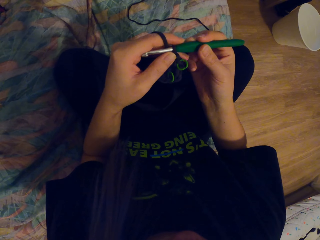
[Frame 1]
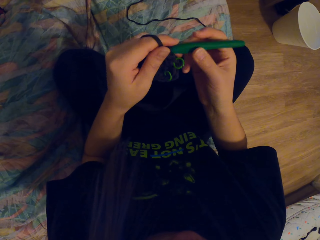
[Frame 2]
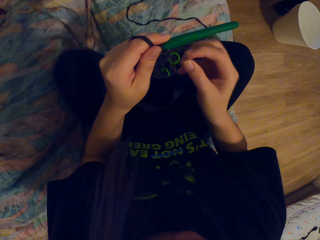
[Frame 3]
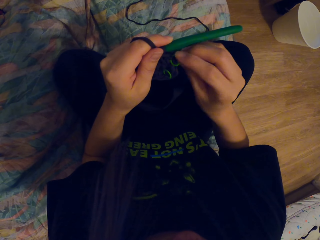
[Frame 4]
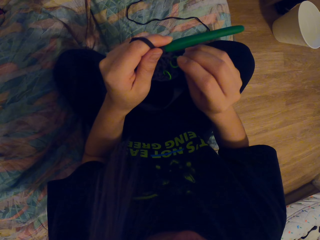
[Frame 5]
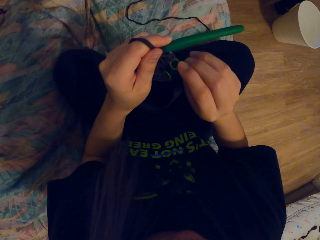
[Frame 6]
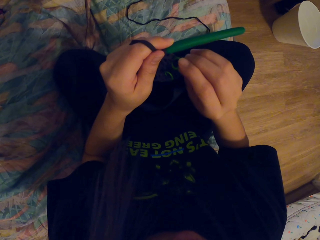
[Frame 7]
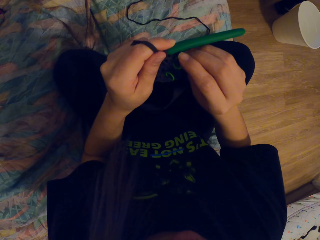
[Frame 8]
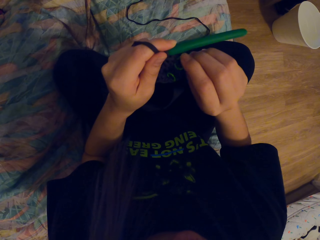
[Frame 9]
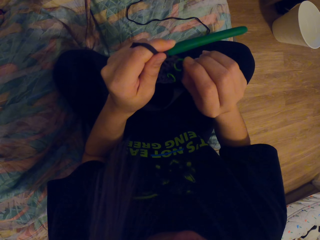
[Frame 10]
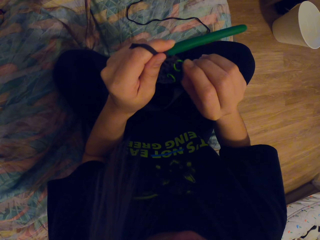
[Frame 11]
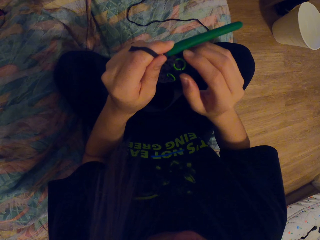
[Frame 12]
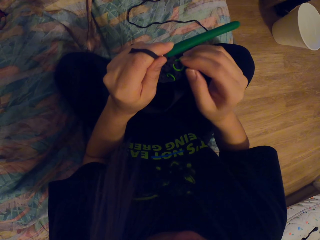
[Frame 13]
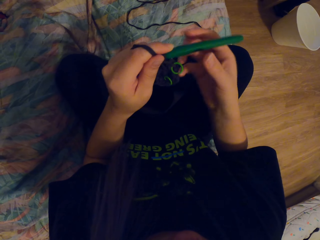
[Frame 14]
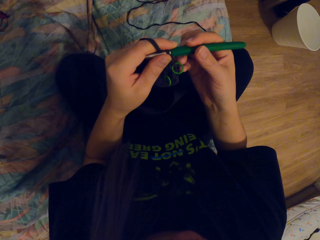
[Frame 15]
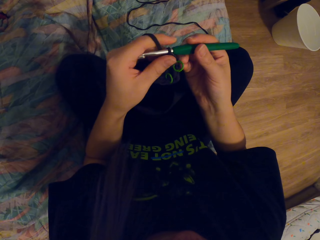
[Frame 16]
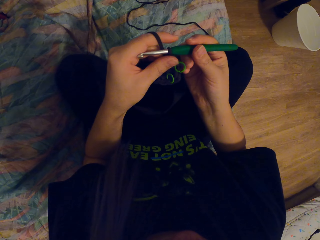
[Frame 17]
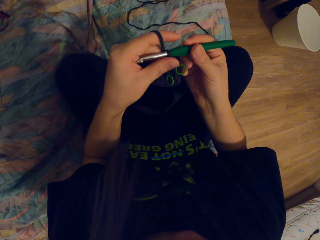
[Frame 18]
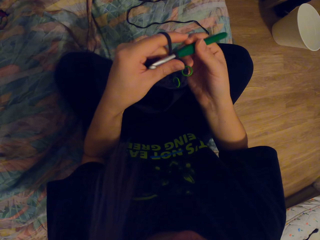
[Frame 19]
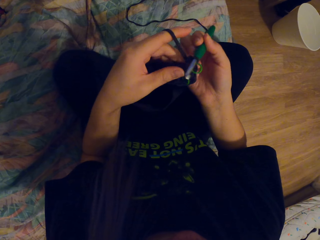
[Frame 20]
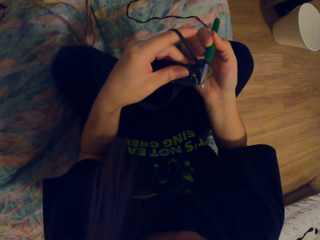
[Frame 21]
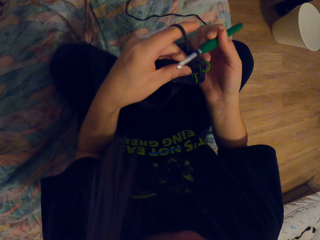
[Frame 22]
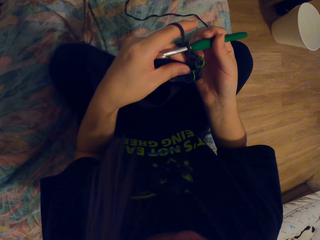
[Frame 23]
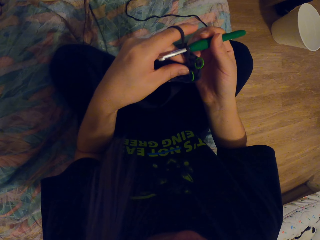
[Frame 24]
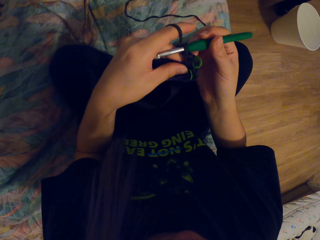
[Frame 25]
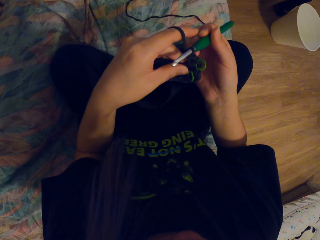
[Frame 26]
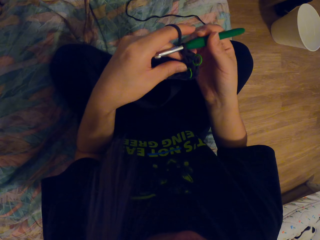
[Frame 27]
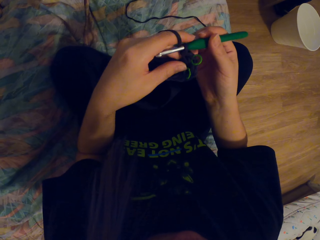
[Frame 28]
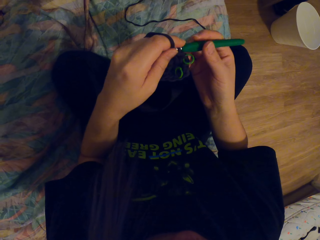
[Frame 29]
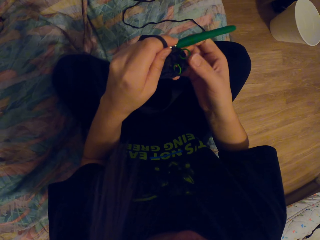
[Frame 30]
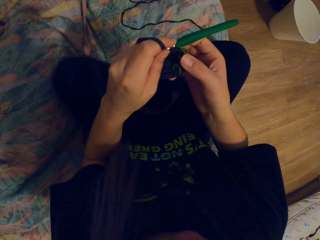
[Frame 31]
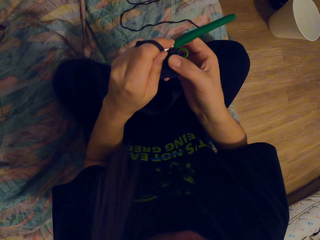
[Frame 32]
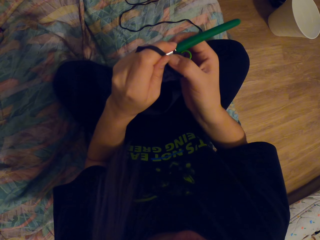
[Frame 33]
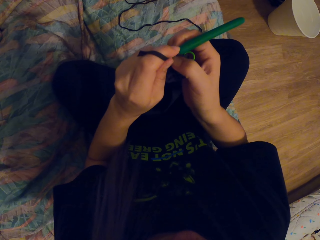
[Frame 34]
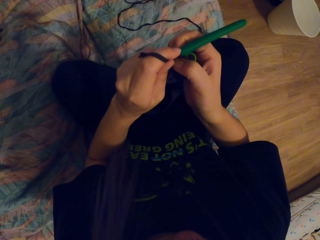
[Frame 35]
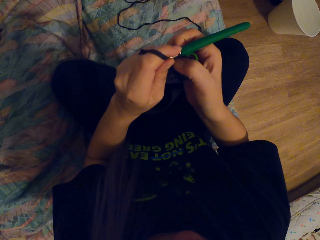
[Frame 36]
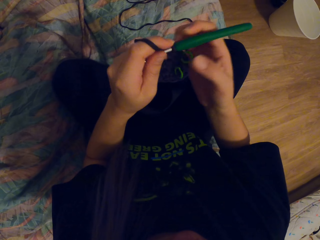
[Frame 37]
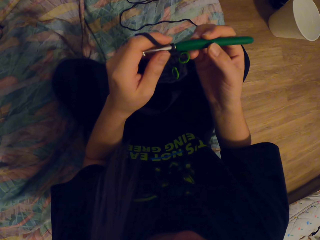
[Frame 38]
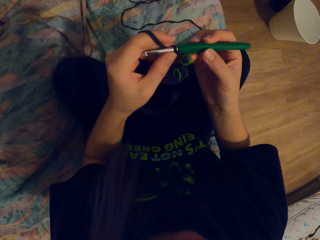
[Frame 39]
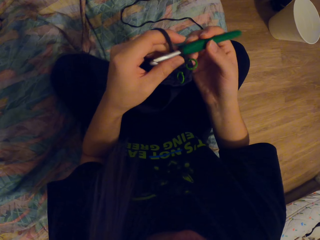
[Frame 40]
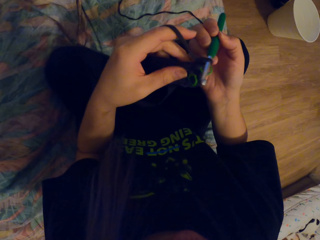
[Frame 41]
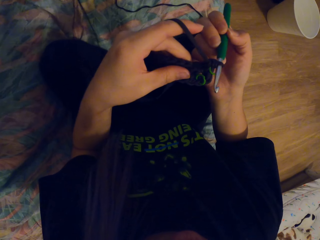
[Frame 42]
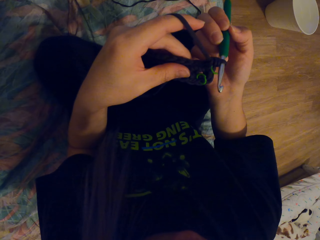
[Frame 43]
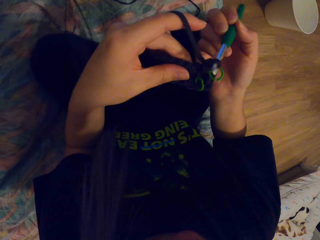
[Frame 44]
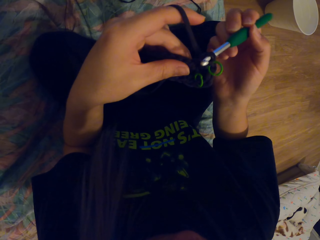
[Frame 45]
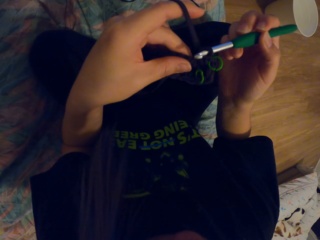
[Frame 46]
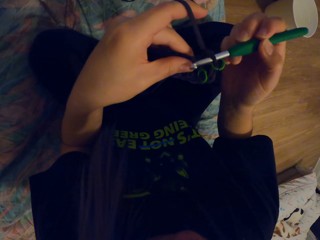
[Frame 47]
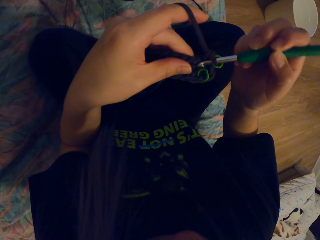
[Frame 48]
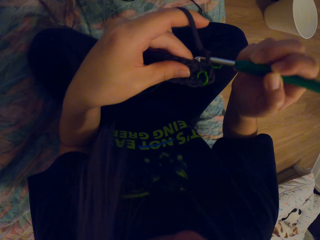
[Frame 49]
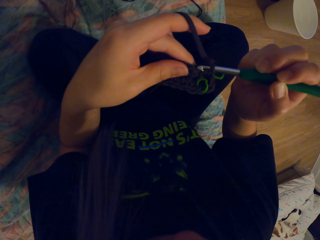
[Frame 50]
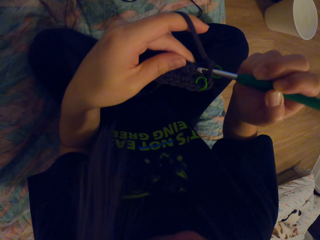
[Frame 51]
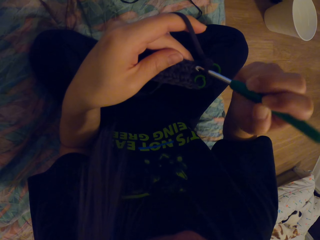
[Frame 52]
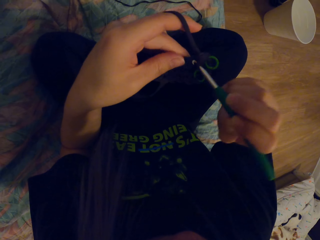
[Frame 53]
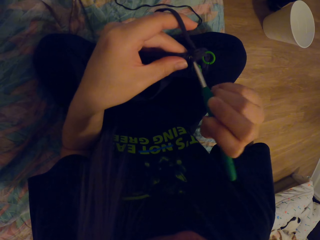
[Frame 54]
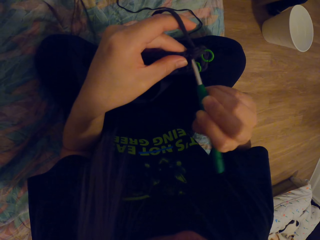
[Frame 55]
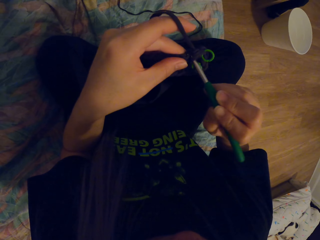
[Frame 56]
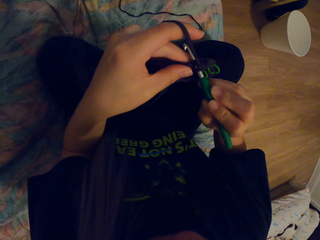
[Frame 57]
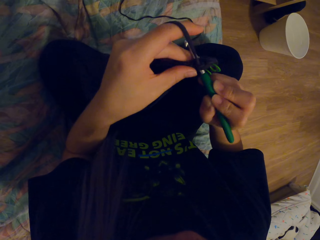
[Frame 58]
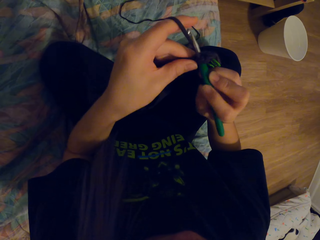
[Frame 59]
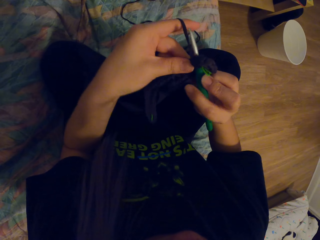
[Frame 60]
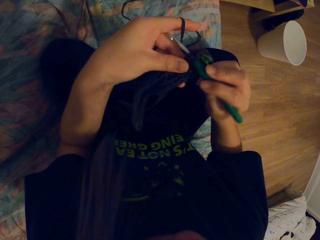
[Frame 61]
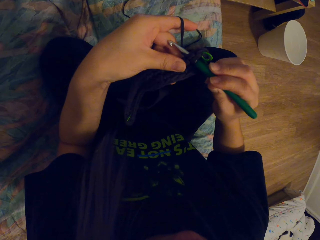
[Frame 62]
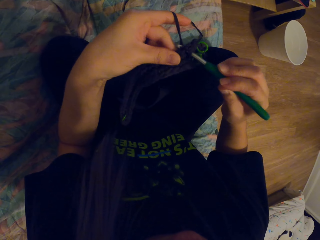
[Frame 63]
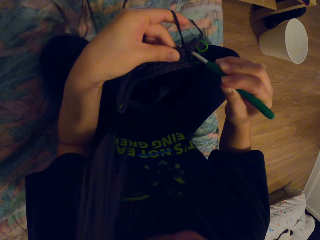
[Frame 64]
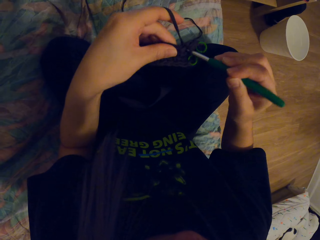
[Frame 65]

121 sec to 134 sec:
The camera wearer holds the ring. They hold the crochet. They hold the ring. They hold the crochet. They knit the threads using the crochet.

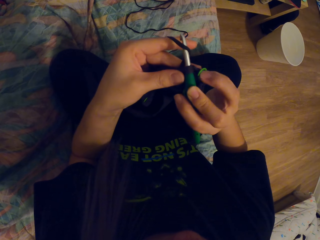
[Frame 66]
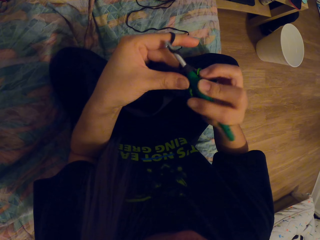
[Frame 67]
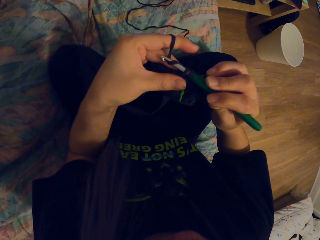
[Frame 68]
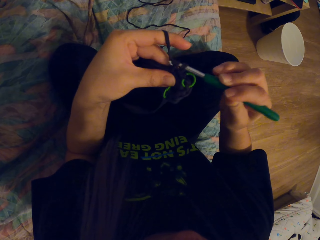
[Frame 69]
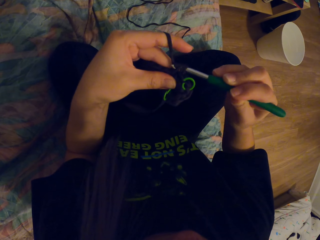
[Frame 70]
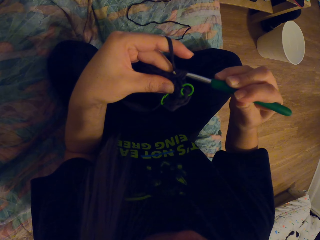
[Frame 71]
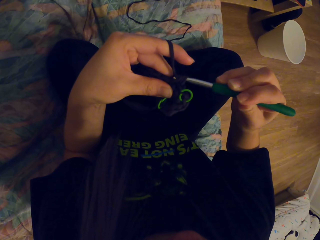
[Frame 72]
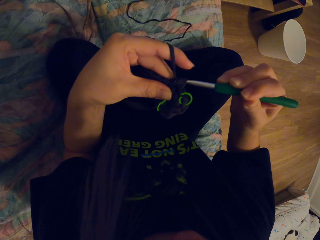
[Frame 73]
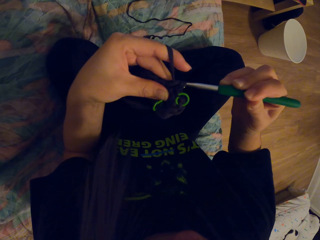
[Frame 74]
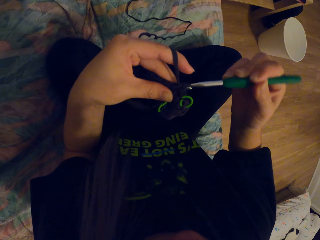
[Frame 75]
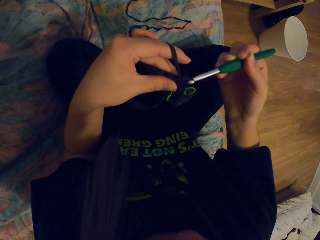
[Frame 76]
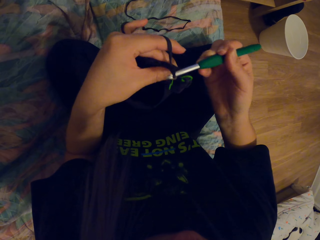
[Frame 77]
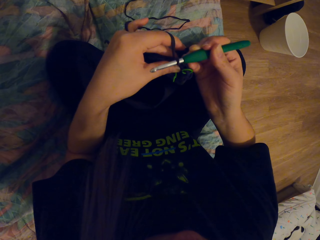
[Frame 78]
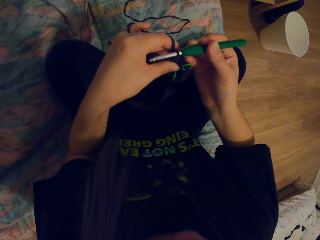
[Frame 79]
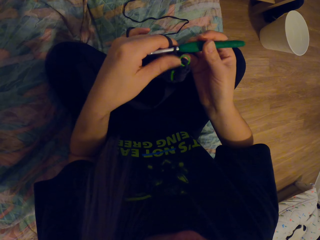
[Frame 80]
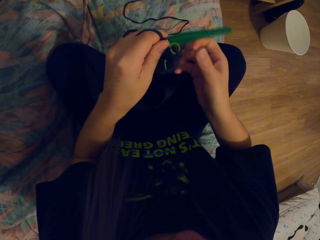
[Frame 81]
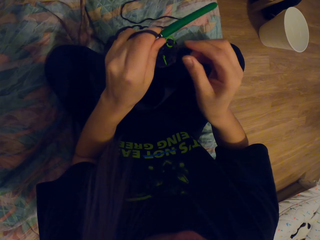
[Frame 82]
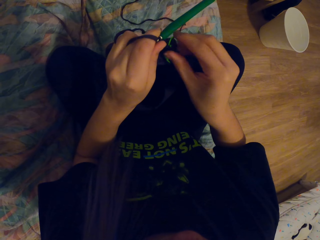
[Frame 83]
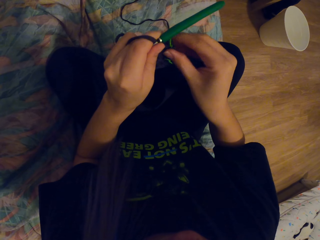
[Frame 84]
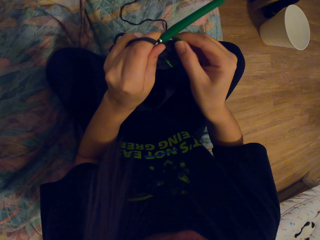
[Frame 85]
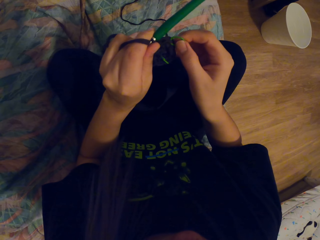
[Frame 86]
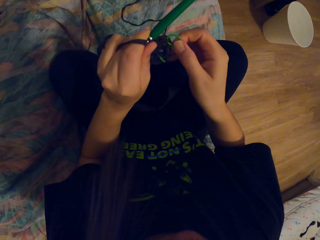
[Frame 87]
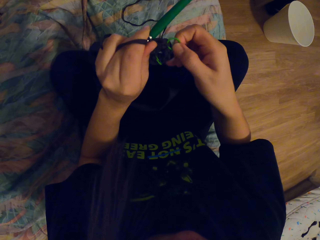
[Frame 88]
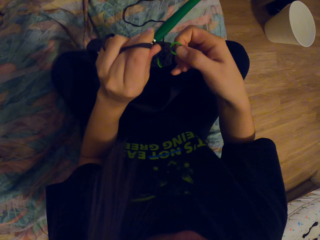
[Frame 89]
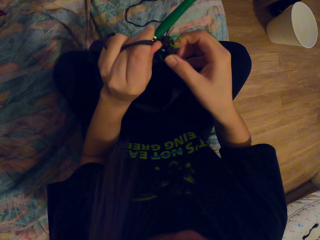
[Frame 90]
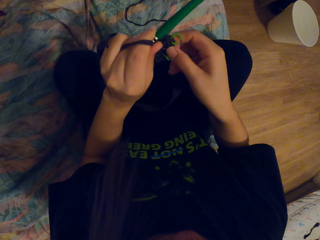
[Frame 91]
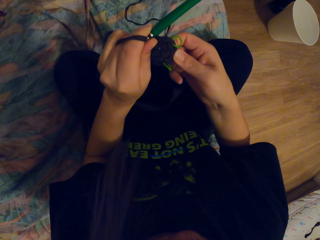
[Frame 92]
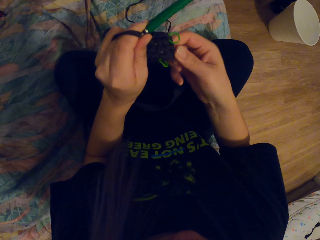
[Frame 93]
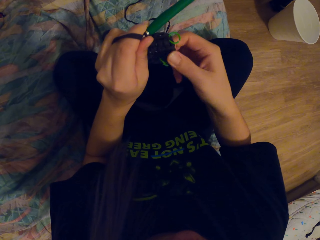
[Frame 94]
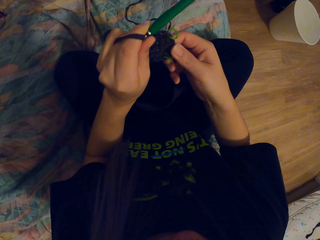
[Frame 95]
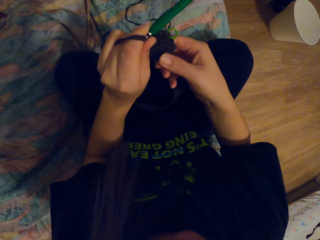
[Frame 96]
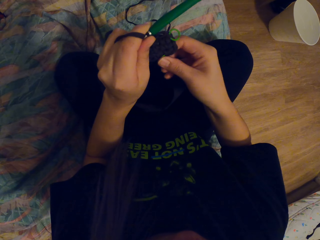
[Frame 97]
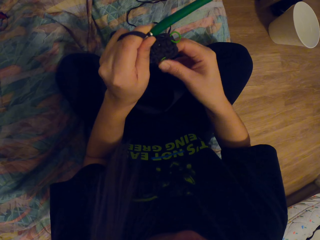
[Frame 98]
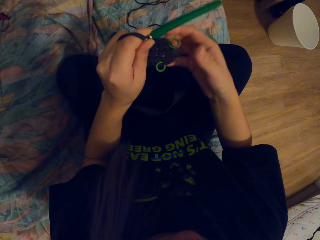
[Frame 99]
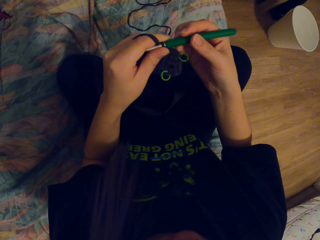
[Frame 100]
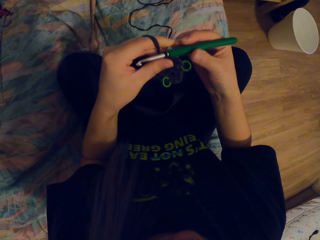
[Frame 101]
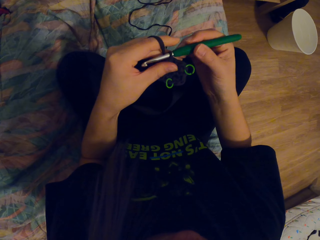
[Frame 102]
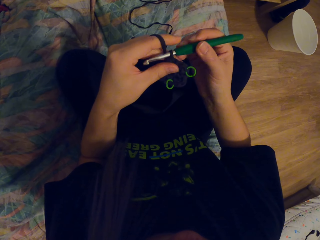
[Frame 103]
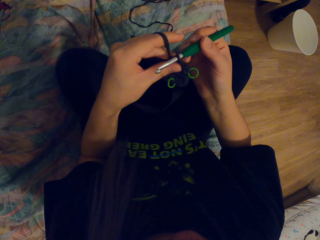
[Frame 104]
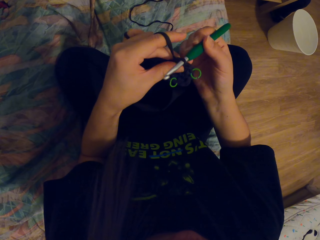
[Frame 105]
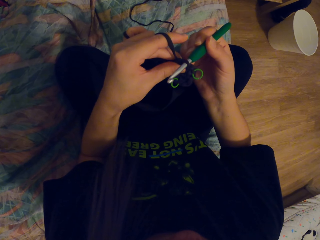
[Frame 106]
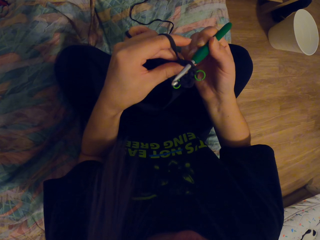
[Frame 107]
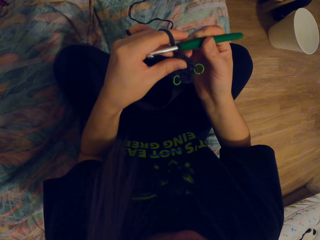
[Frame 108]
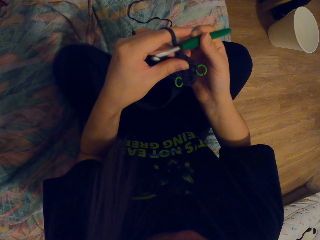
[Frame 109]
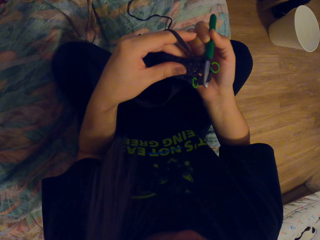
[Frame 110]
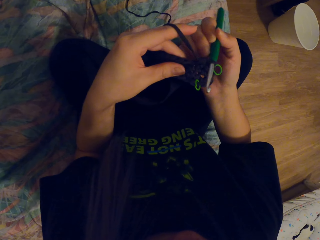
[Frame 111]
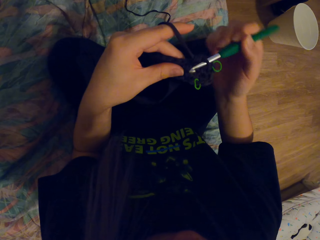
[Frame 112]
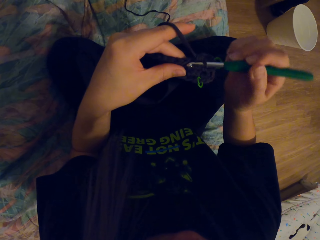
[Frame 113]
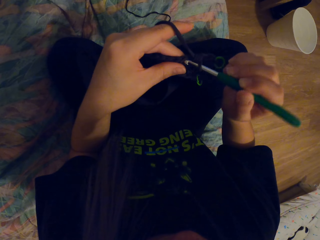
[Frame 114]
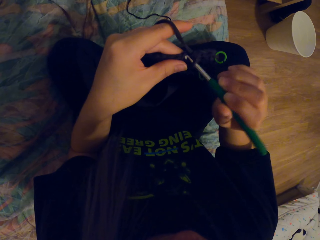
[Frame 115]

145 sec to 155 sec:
The camera wearer holds the ring. They hold the crochet.
